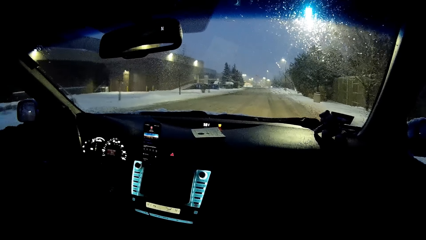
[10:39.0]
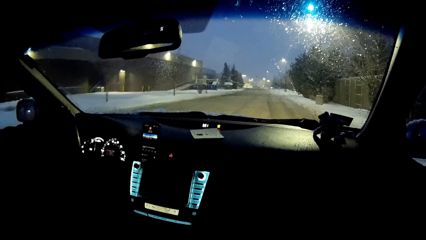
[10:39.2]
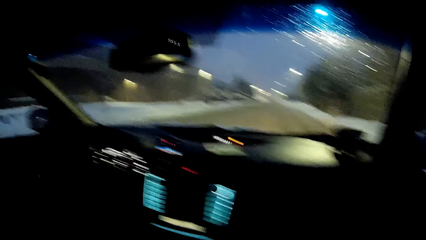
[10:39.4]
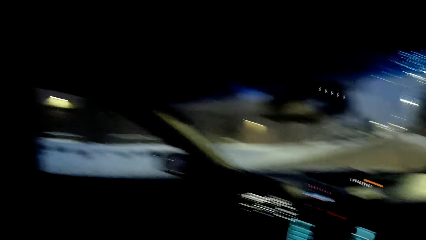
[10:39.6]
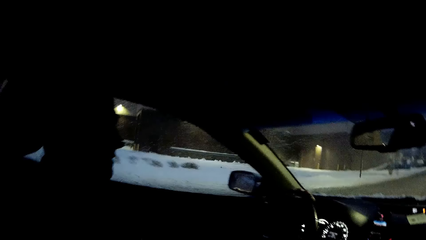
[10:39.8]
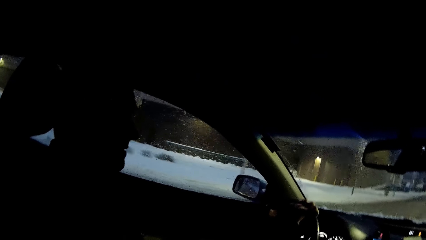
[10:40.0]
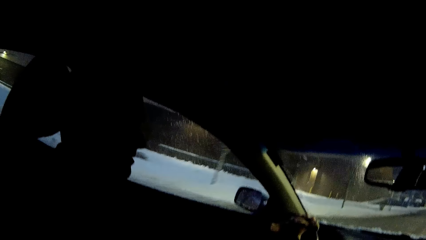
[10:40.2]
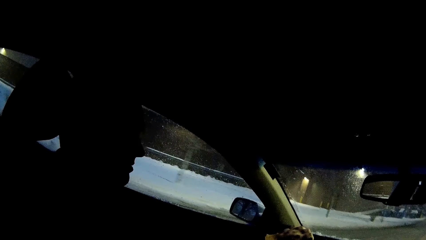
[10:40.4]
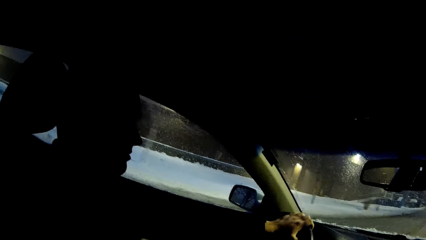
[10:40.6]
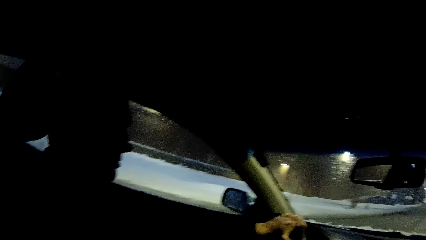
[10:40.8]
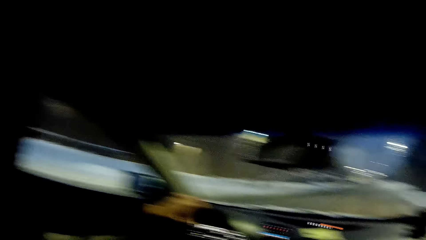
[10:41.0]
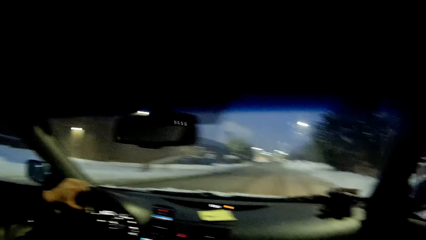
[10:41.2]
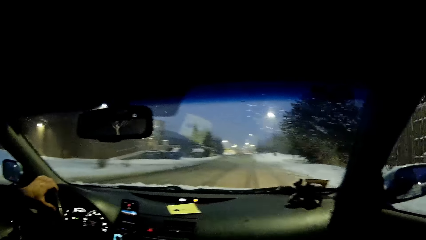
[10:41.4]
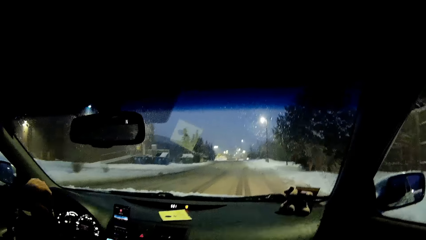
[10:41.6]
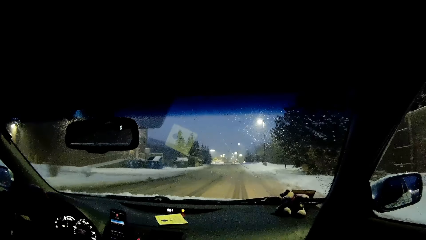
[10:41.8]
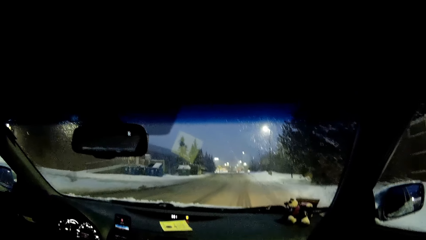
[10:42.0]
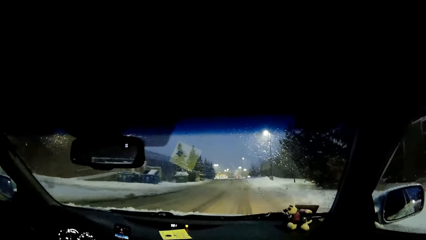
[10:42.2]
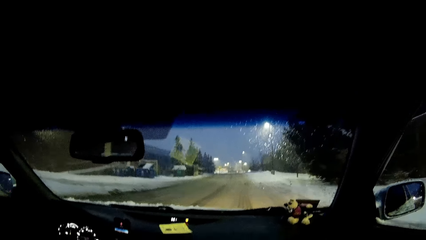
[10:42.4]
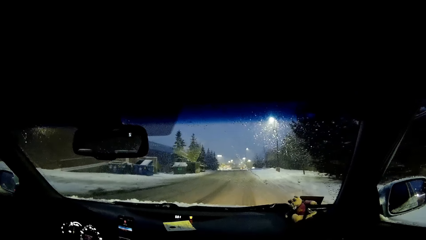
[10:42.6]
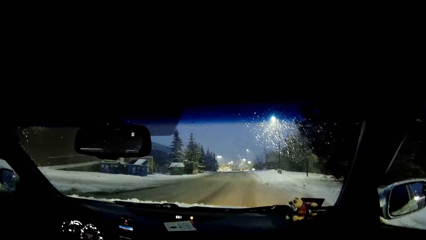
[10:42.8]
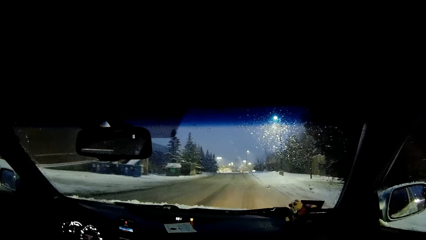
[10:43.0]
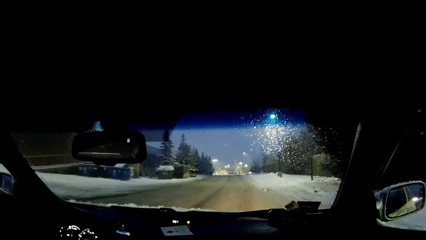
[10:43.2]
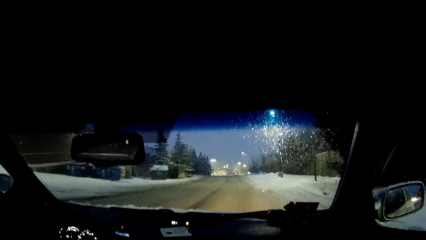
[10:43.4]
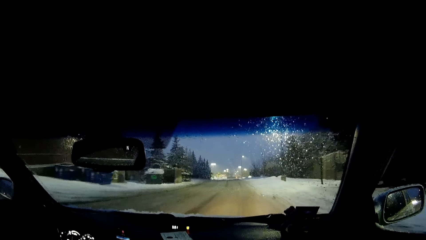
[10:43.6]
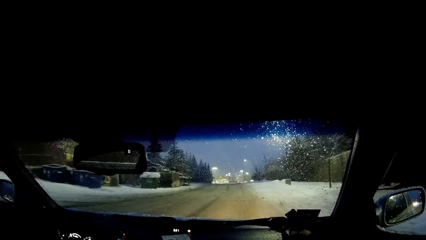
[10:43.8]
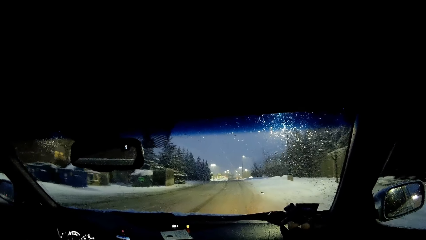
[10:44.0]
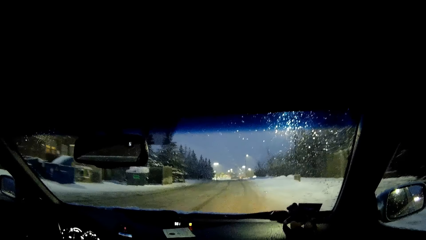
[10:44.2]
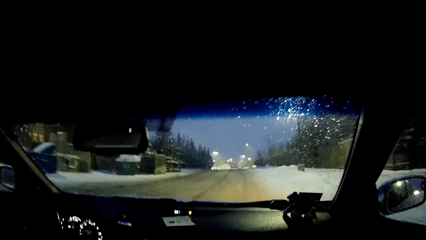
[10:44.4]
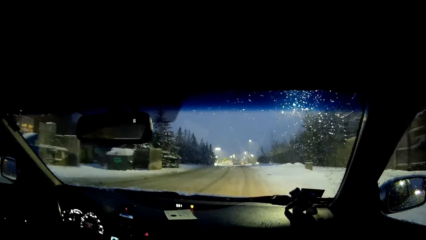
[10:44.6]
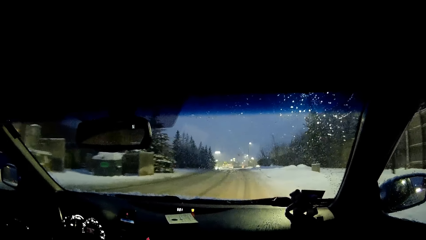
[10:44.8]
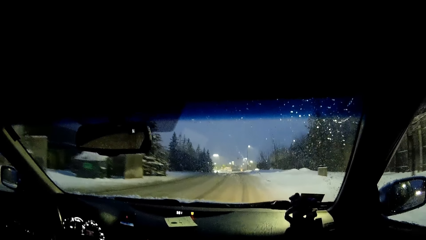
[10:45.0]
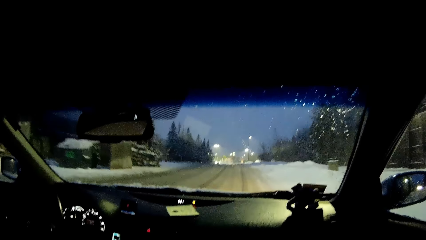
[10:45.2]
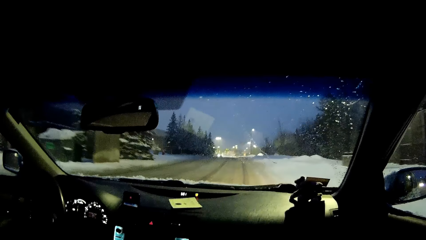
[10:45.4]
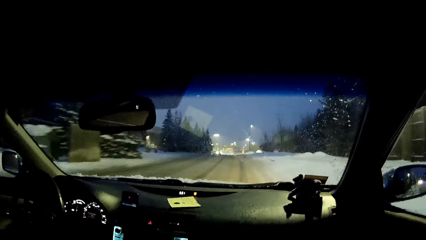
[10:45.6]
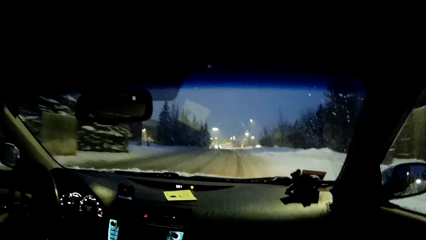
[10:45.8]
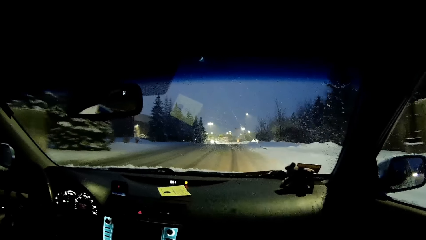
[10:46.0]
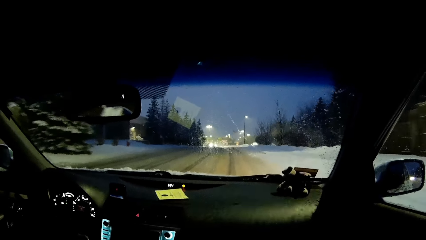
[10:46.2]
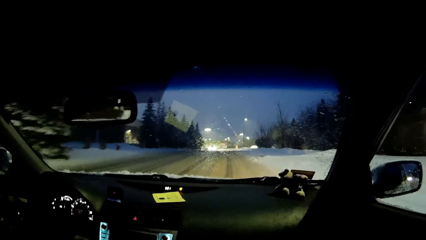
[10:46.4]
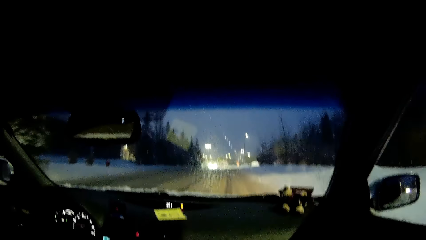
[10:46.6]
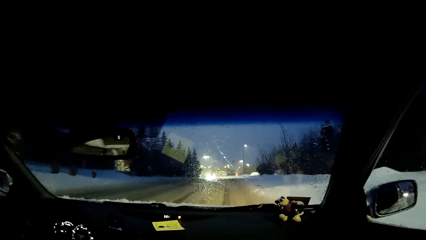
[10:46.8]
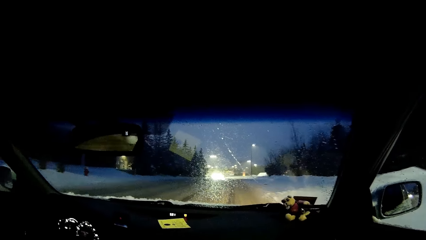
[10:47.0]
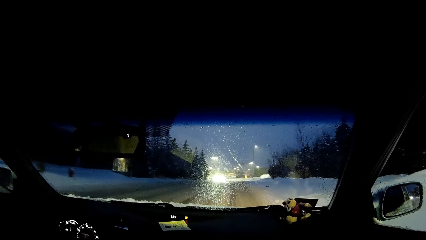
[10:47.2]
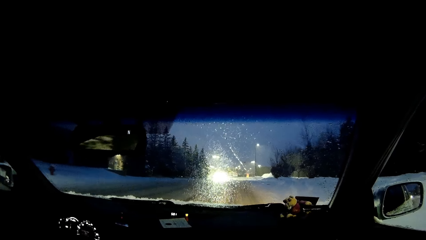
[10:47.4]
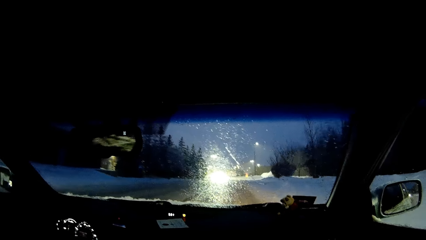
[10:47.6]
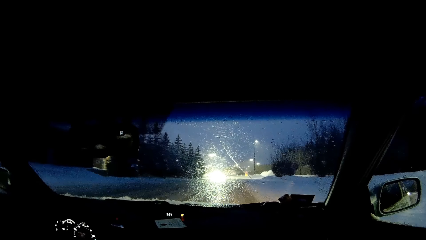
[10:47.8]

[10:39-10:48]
The camera wearer looks at a person. The person looks at the windscreen. The camera wearer looks at the windscreen. The person holds the steering wheel.

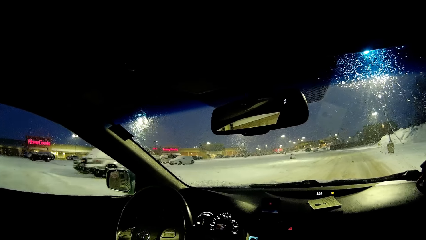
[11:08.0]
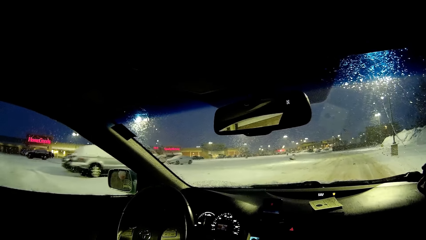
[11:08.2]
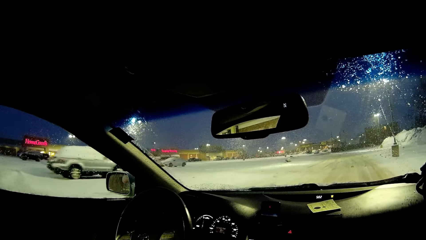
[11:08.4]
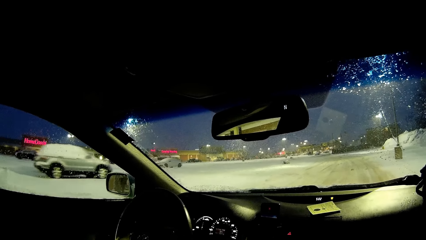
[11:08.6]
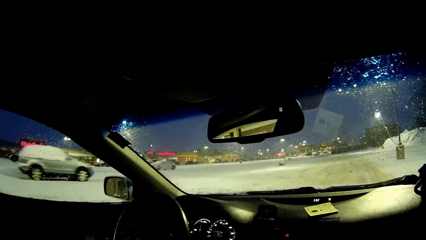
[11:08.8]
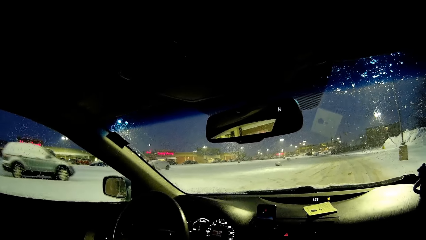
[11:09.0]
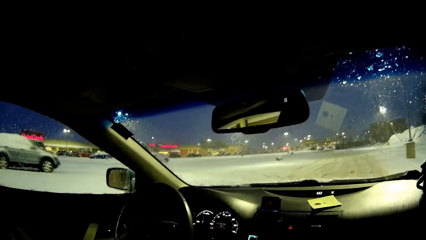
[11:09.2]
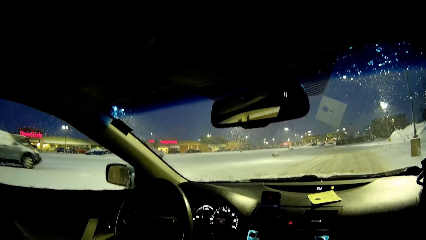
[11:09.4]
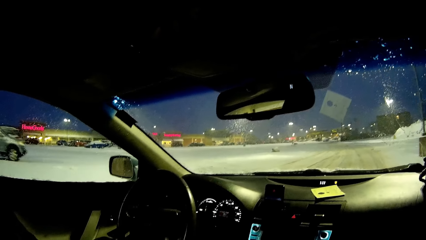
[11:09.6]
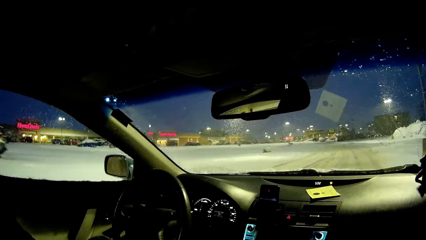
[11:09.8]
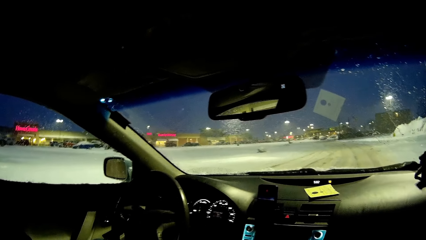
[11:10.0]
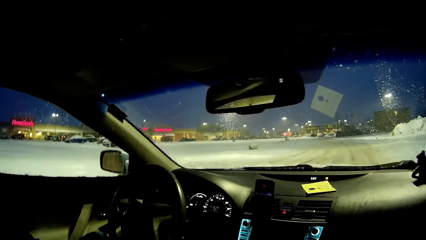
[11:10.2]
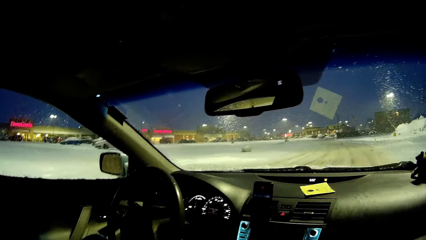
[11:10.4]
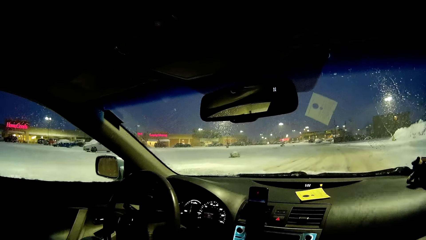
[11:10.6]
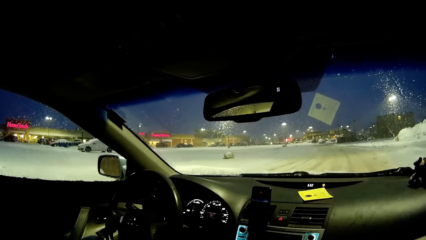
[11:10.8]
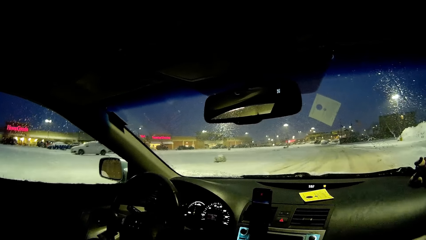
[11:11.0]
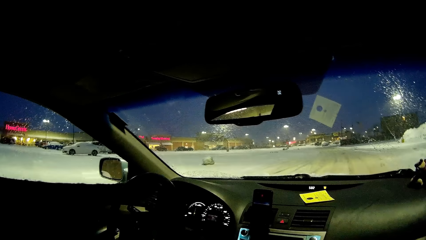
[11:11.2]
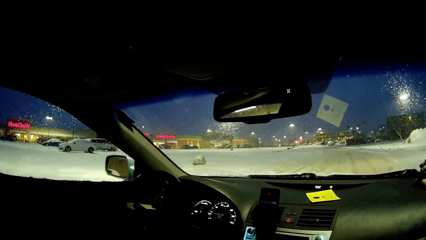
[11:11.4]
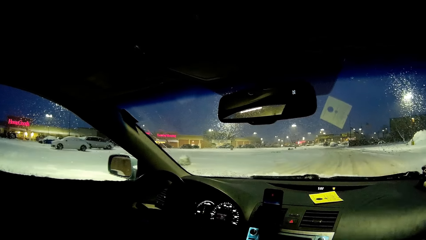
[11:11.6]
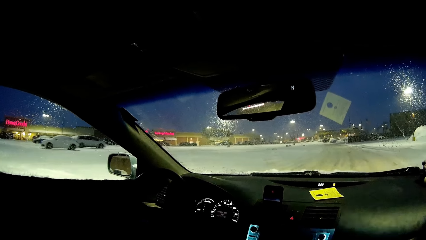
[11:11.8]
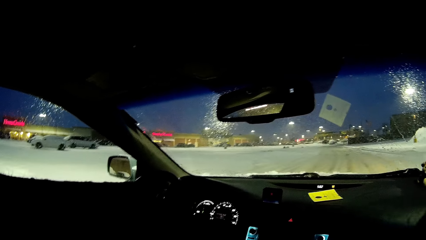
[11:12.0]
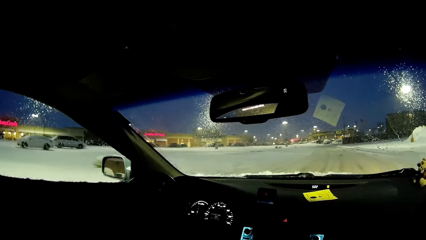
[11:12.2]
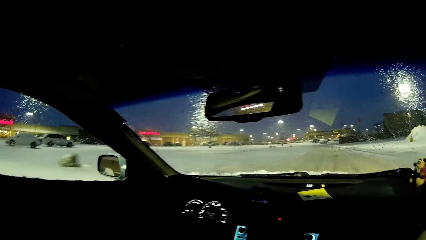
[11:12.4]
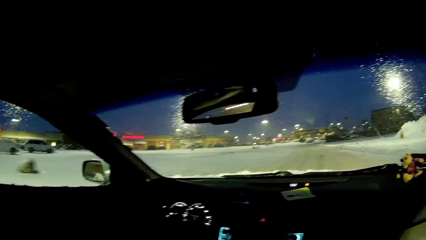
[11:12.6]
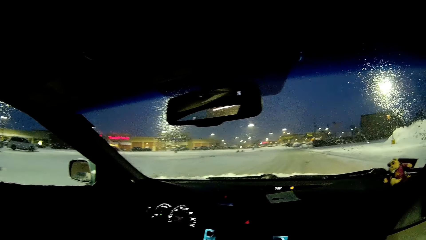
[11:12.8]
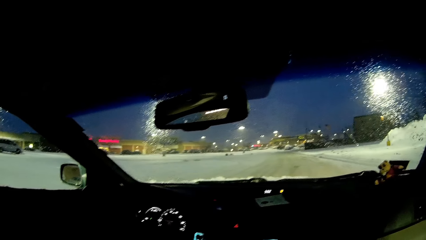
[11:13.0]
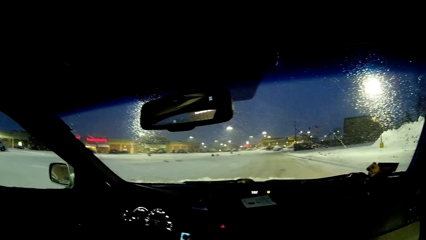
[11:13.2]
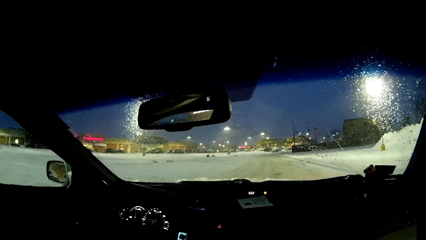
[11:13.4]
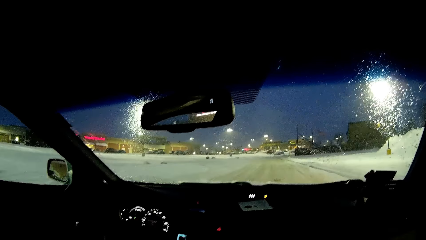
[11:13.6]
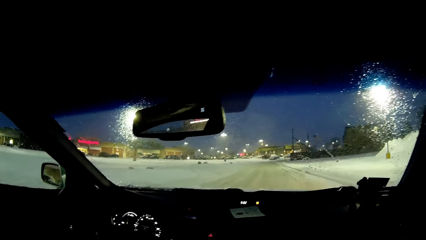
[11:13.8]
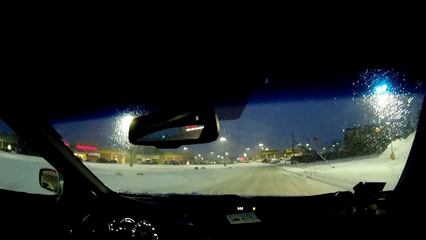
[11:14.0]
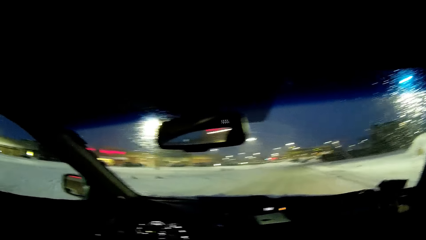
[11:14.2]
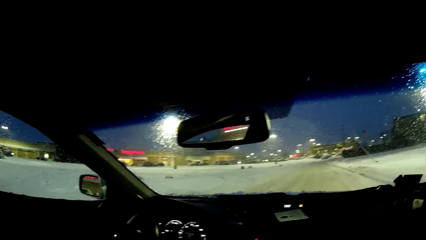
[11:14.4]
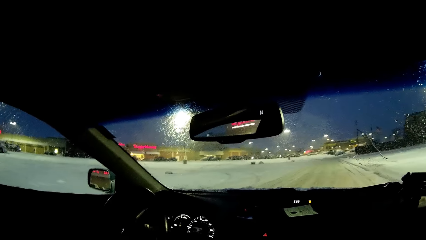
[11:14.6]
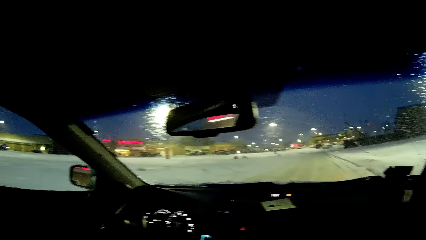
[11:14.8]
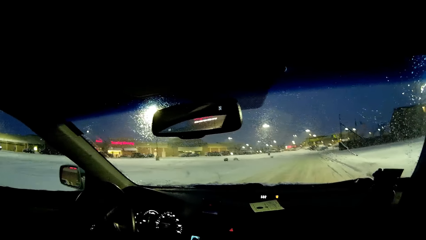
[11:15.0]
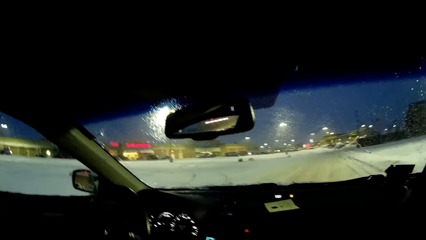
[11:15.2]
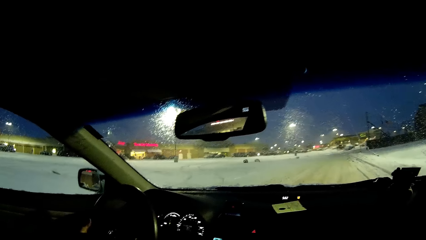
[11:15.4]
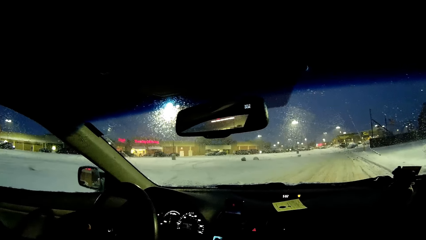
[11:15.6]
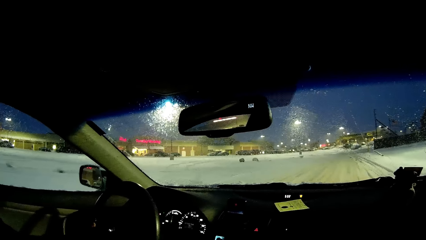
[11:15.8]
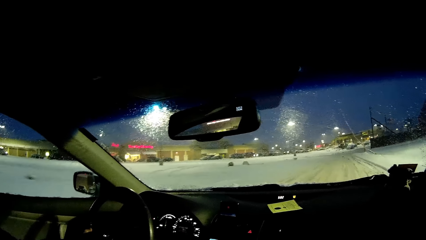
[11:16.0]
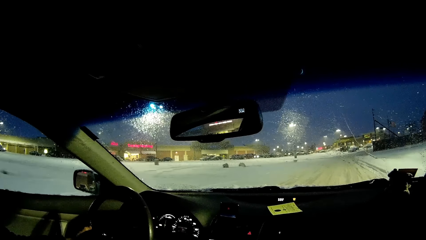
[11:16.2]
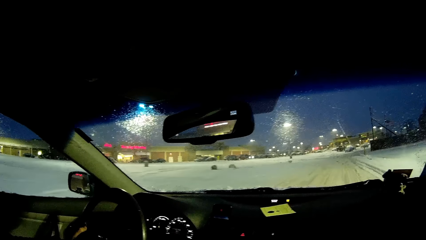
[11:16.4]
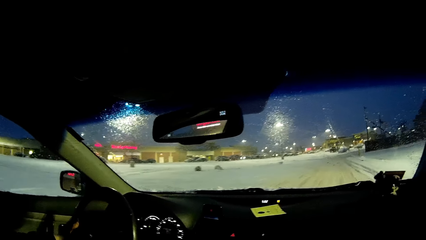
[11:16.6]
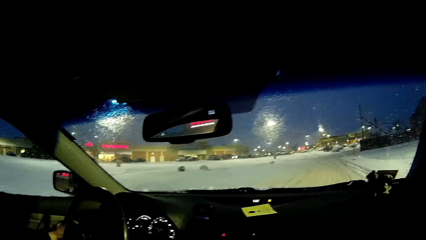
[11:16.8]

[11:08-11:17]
A person turns the steering wheel.
